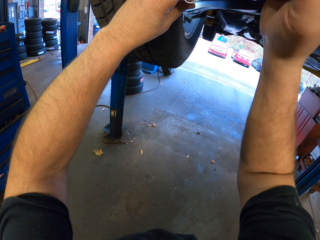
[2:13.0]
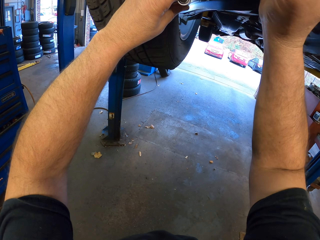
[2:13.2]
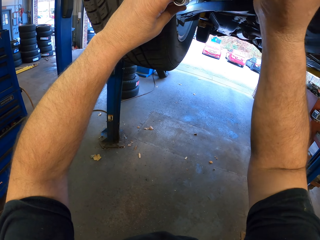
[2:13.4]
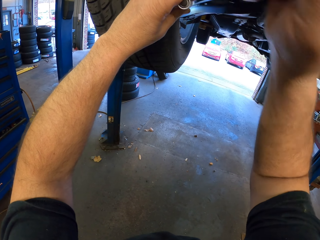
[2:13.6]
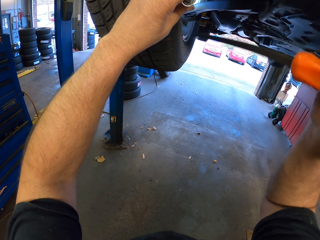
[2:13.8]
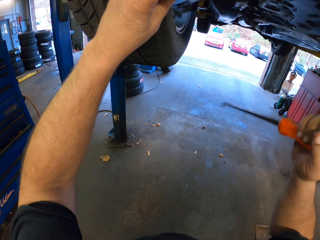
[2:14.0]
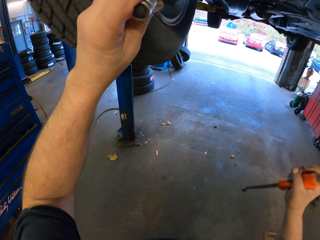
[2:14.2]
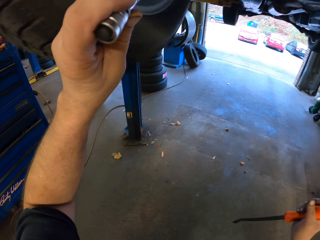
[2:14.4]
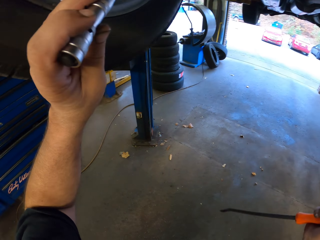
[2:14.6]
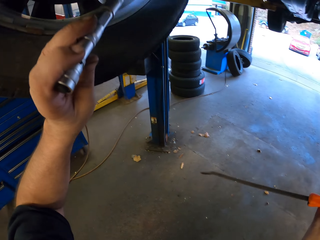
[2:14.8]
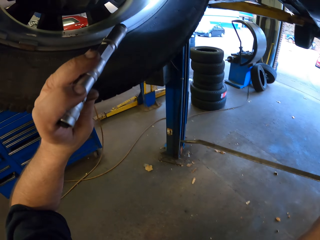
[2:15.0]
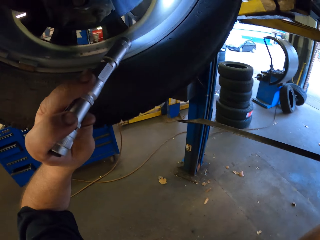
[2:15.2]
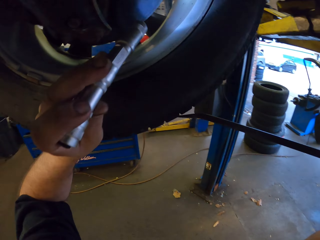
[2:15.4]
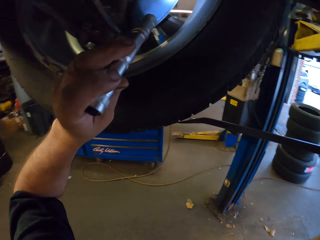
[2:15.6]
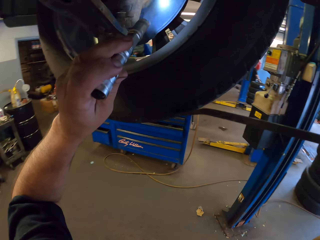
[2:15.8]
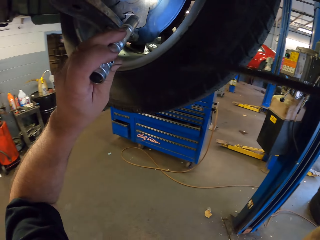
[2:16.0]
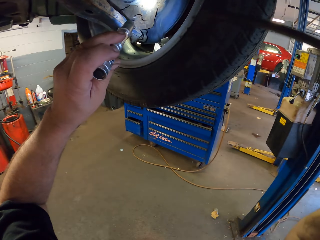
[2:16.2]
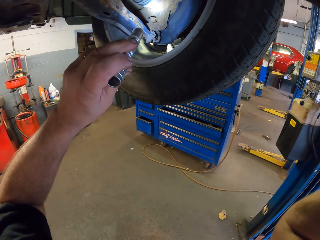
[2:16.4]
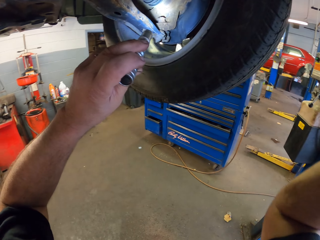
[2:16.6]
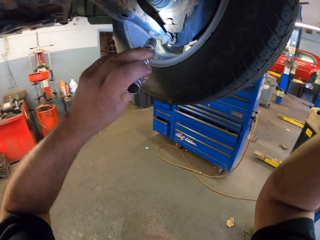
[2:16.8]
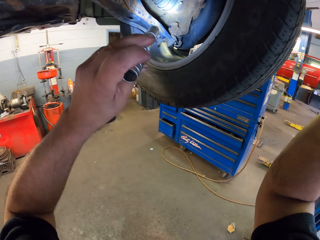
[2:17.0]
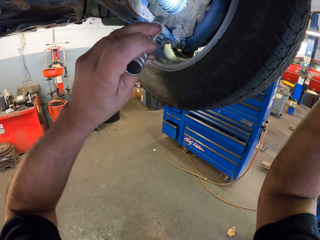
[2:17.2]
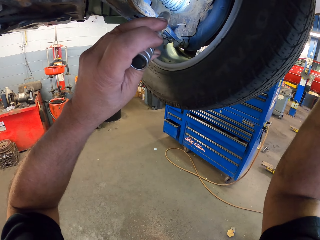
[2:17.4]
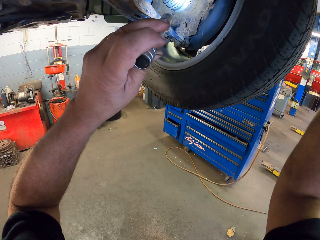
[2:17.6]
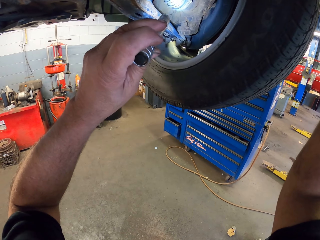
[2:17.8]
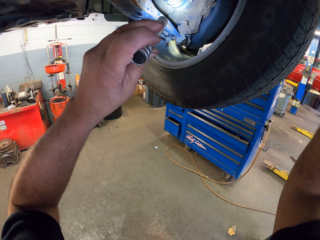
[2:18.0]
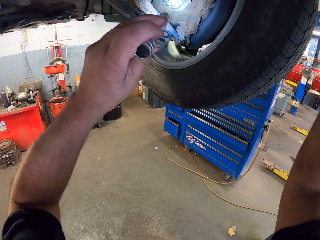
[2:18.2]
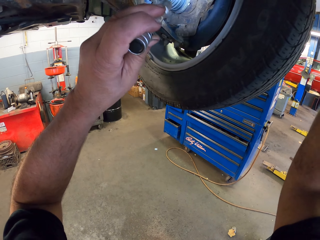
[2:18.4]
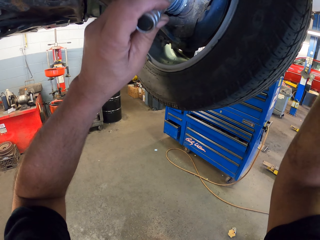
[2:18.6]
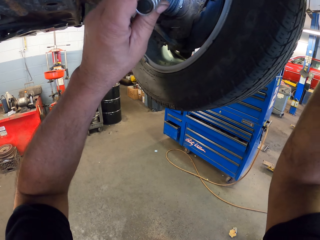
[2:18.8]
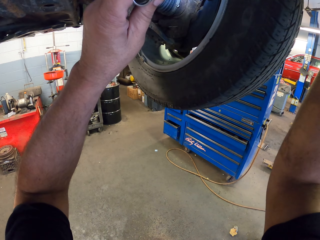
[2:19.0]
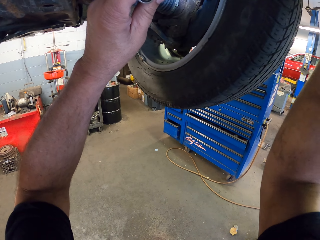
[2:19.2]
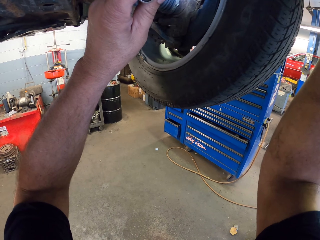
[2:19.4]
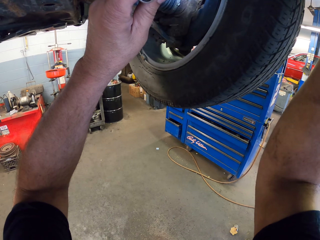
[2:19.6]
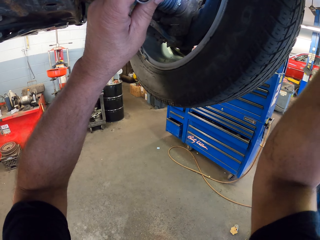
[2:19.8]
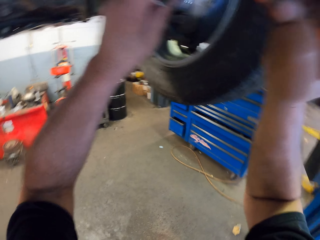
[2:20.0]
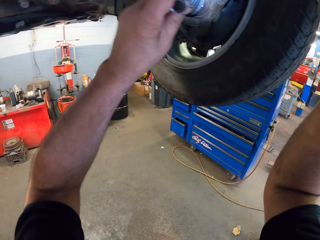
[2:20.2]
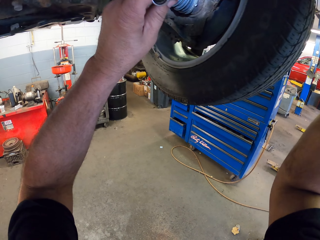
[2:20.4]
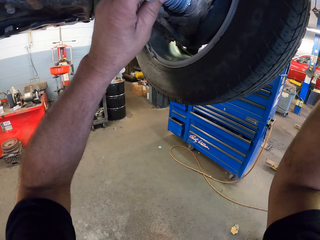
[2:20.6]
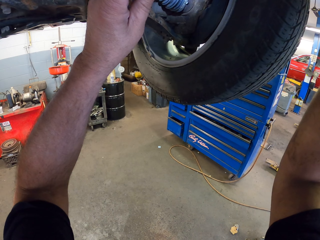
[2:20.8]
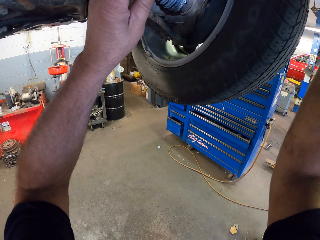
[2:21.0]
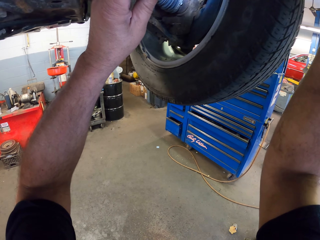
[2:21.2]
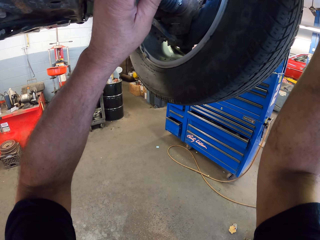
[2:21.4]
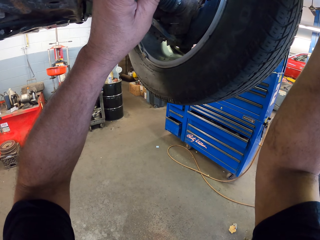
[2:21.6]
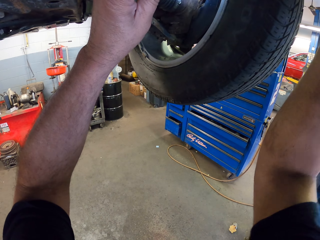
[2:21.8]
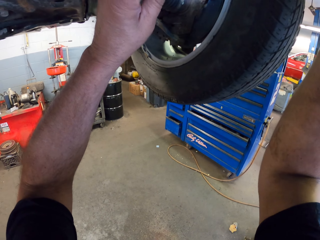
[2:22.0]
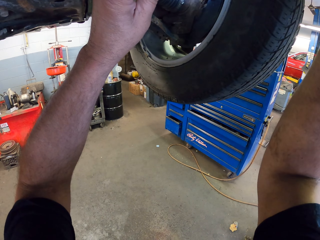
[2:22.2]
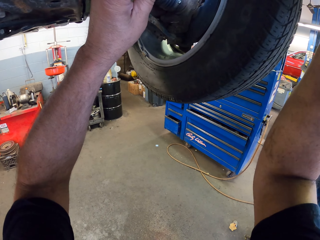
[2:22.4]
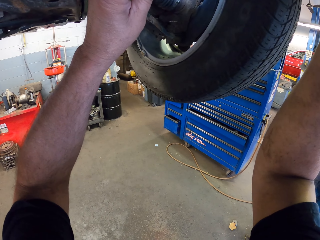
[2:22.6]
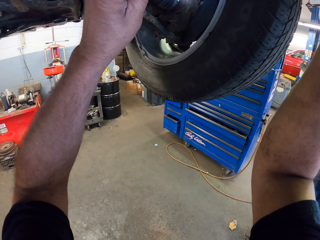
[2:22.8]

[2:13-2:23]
The camera wearer holds the screwdriver. They look at the tire.

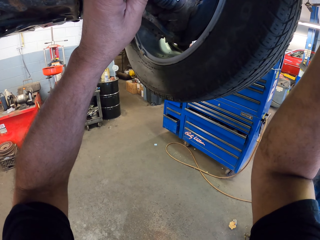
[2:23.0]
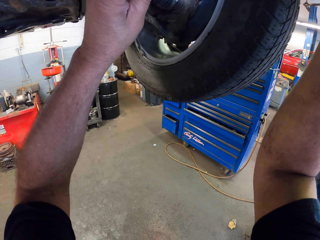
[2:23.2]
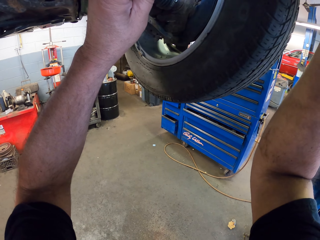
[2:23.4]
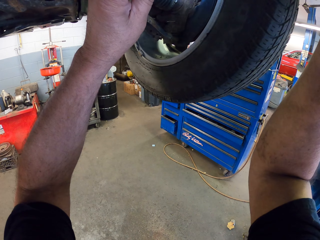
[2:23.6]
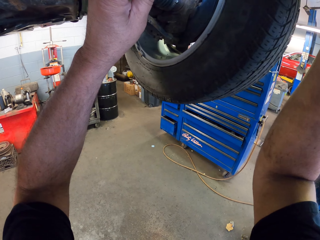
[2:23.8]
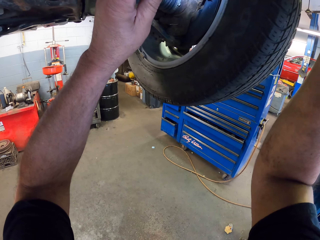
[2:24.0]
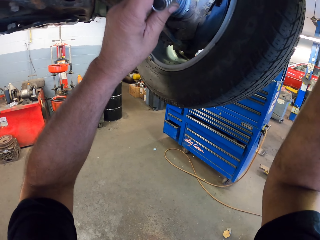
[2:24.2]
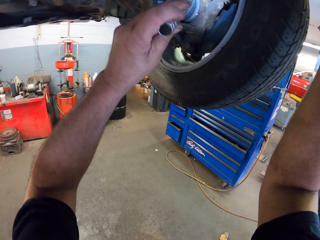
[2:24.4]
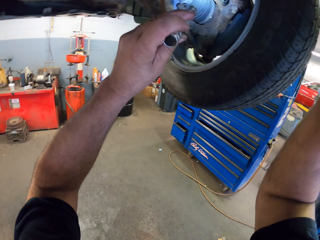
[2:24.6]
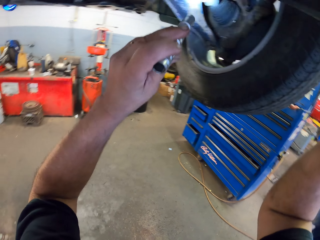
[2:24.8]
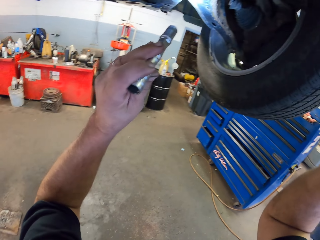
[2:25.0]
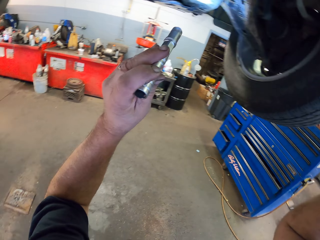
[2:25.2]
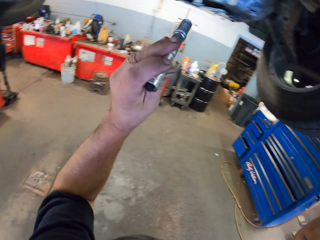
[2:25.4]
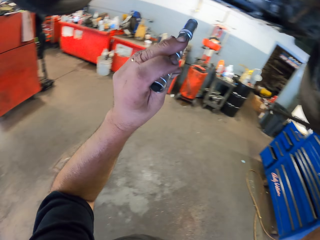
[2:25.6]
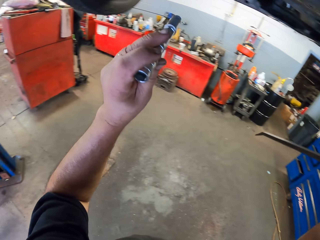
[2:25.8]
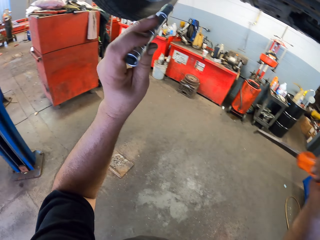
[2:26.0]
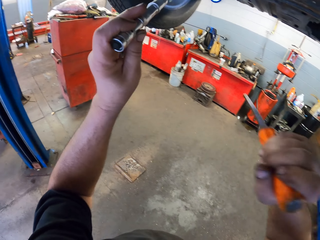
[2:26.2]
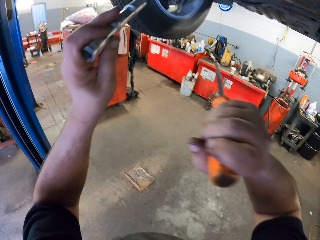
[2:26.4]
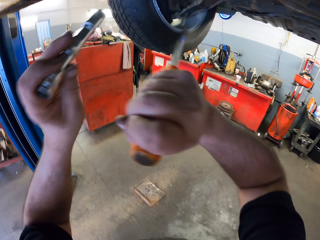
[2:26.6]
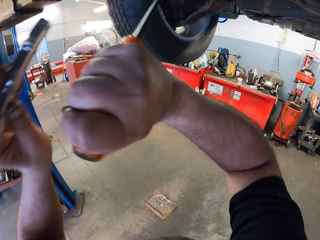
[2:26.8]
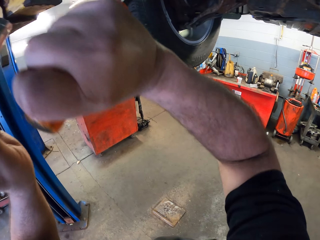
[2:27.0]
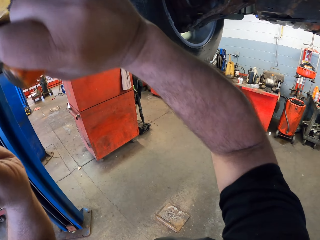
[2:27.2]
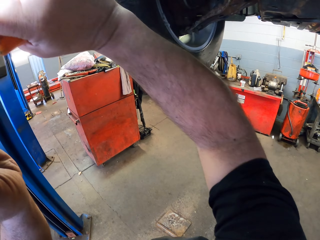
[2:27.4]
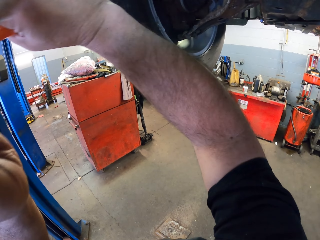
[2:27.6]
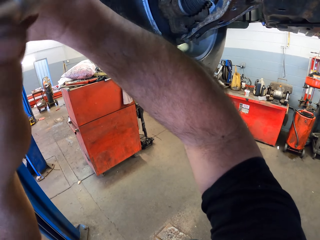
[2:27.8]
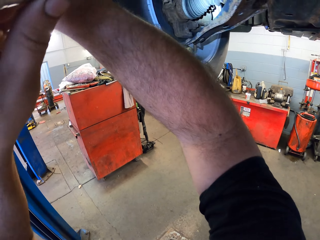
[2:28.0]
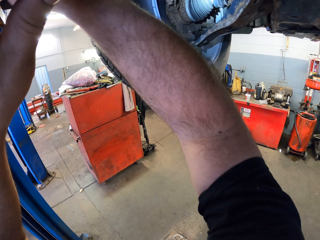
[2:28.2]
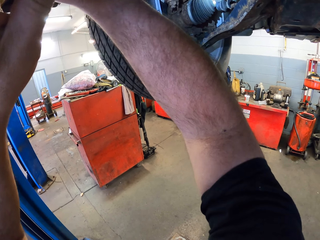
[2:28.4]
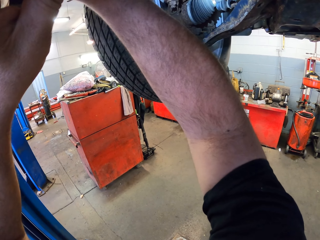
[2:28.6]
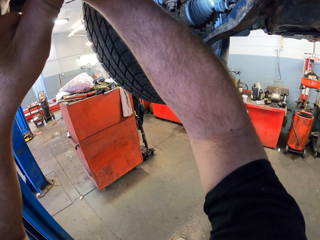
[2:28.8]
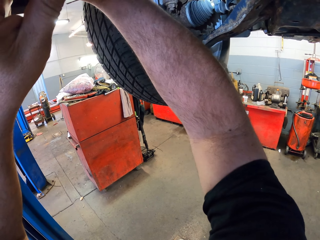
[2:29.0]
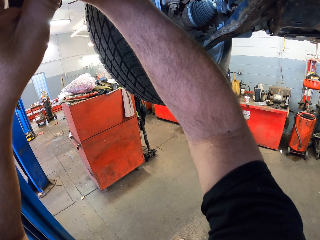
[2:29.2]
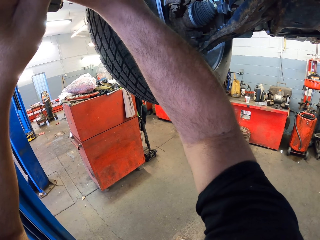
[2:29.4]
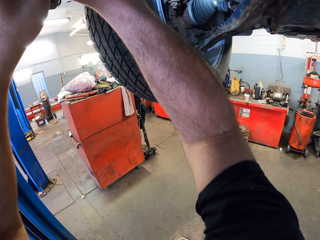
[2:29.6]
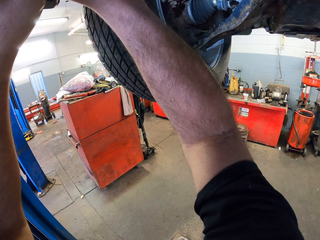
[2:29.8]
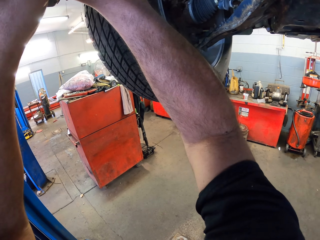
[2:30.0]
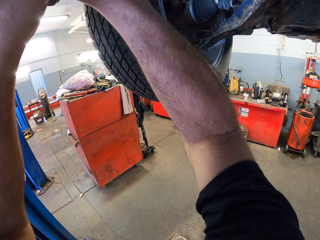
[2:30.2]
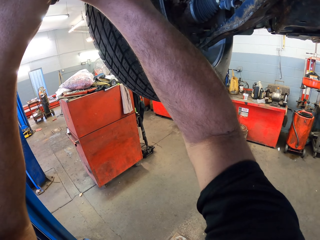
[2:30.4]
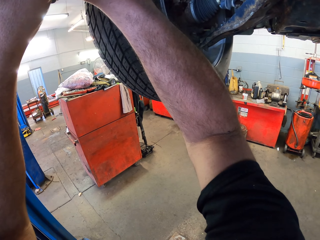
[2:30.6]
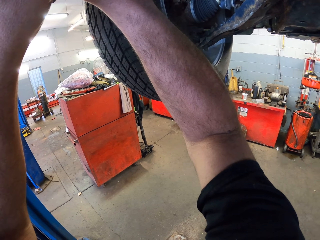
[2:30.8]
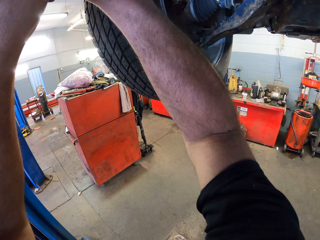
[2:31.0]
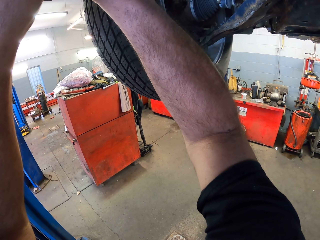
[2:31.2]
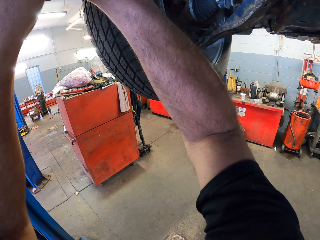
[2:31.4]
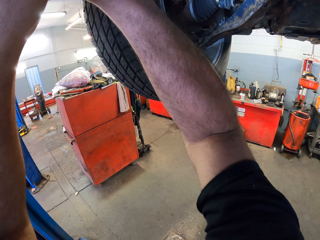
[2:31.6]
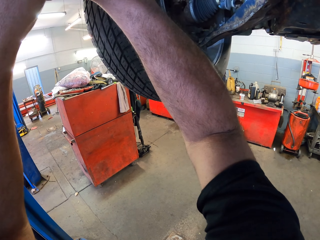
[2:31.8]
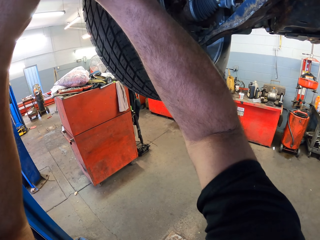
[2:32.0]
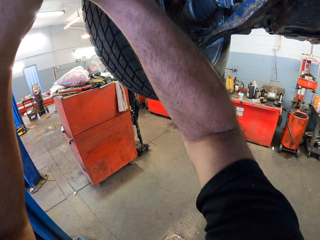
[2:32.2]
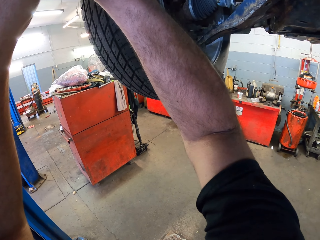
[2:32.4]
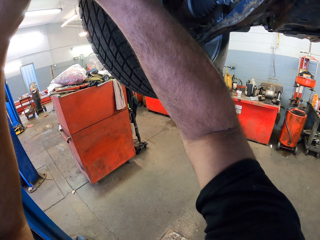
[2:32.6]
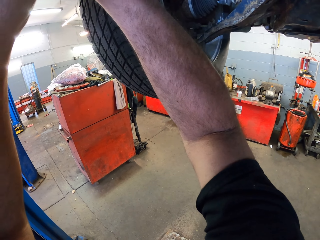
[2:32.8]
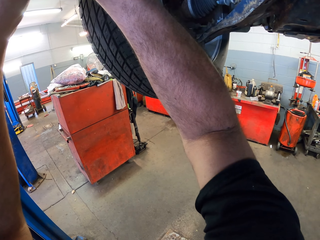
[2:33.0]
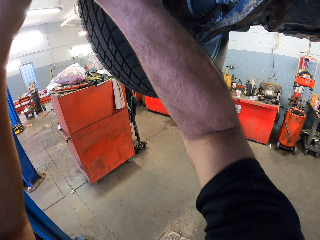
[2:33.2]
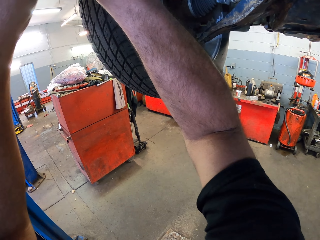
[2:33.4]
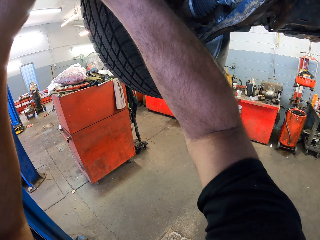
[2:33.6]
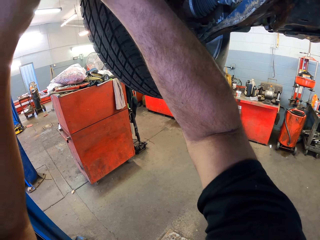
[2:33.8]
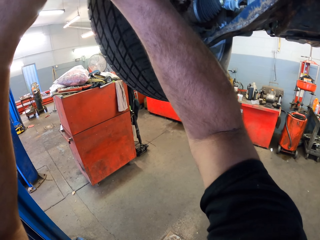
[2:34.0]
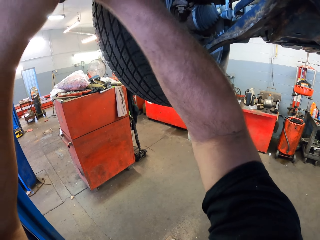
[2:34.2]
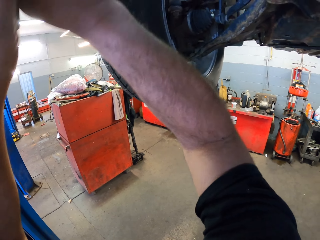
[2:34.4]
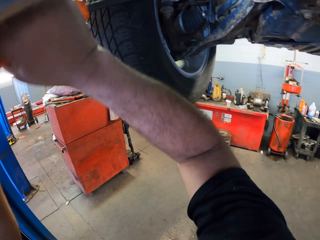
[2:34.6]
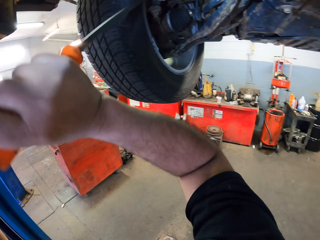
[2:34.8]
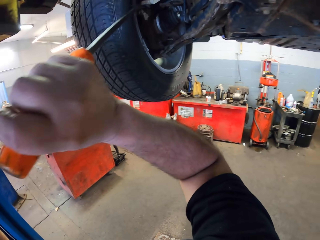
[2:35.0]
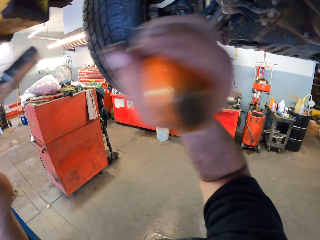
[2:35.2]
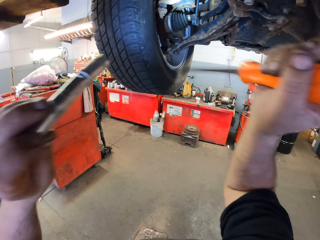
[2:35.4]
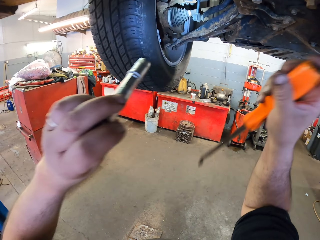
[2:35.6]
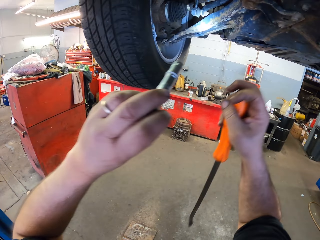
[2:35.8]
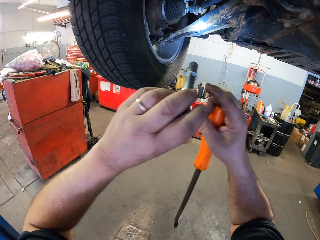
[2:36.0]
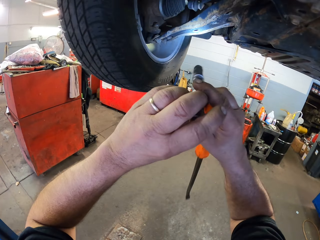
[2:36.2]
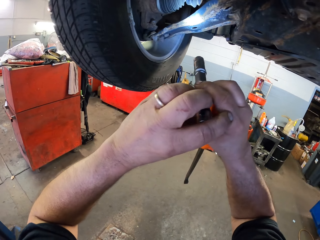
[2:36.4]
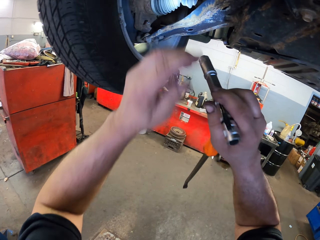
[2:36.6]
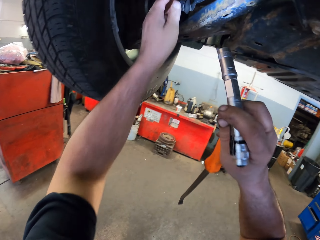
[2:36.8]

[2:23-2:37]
The camera wearer holds the torch. They fix the tire with the screwdriver. They hold the screwdriver.
